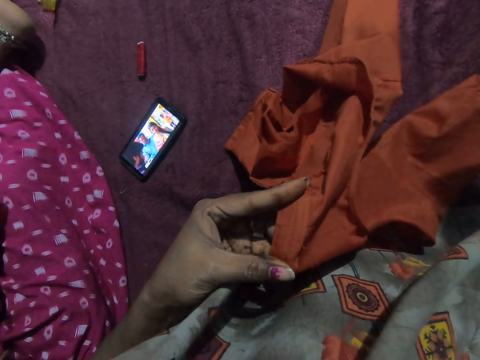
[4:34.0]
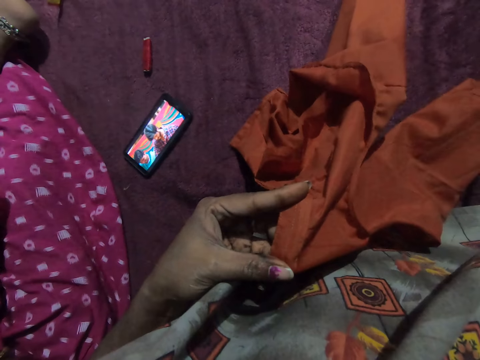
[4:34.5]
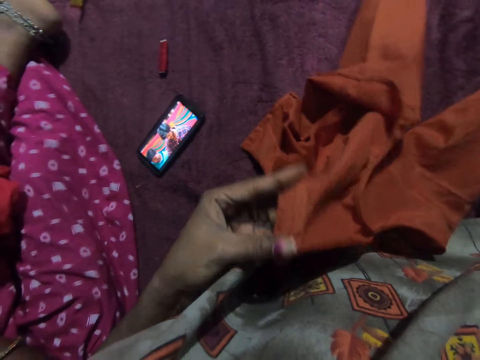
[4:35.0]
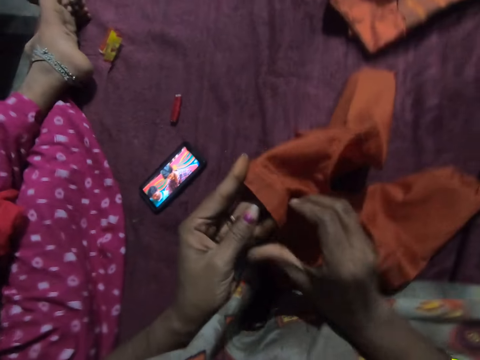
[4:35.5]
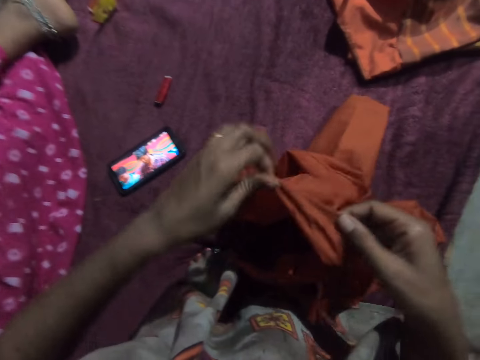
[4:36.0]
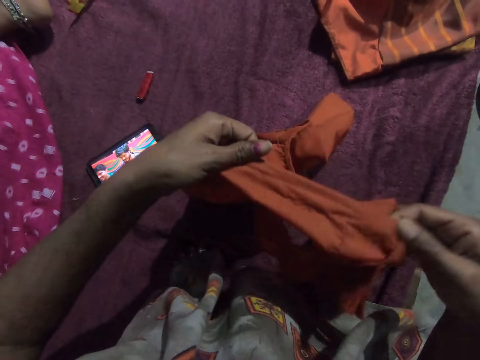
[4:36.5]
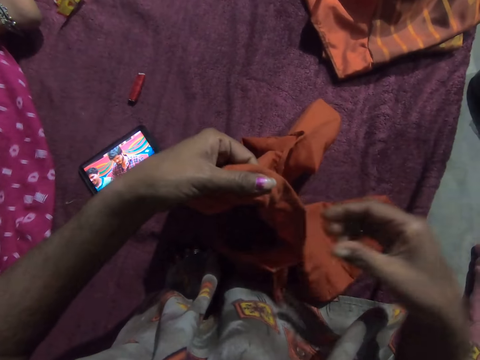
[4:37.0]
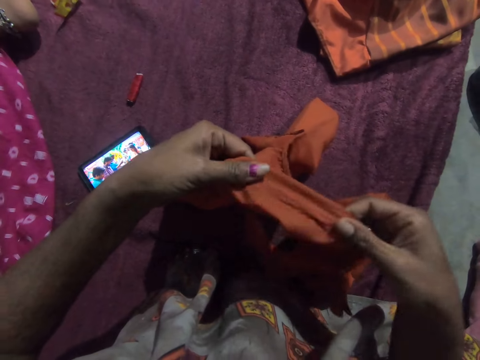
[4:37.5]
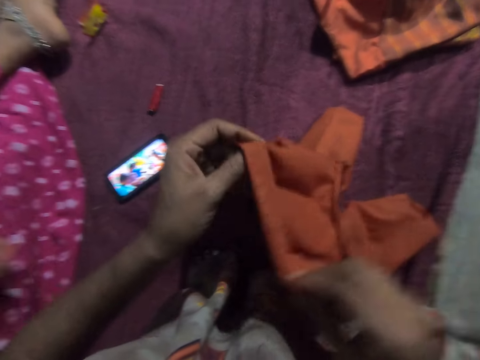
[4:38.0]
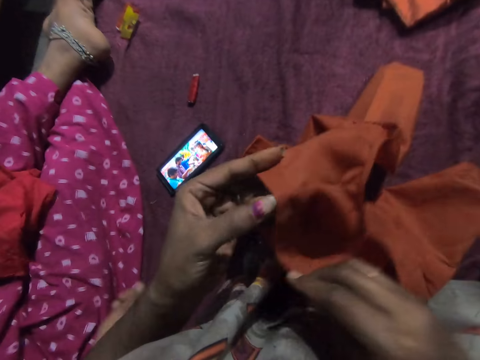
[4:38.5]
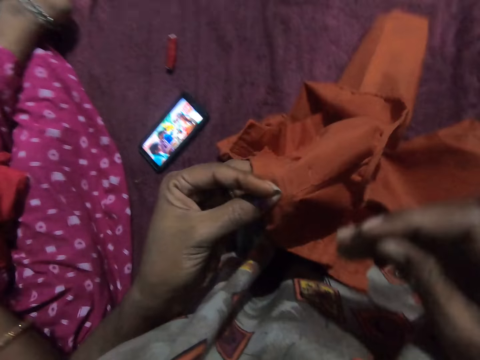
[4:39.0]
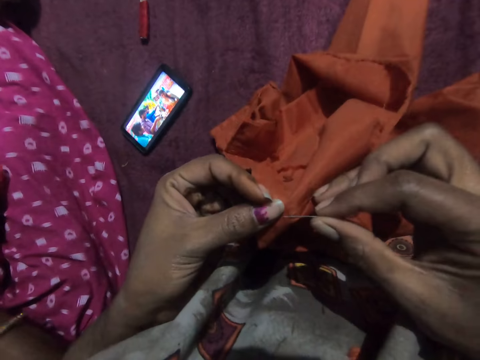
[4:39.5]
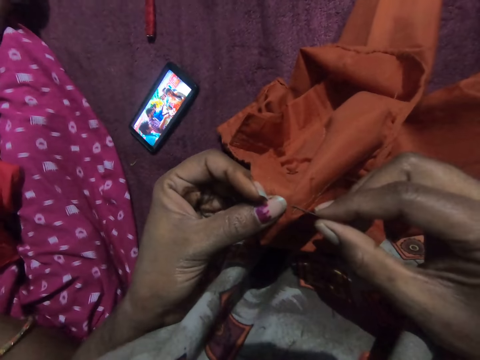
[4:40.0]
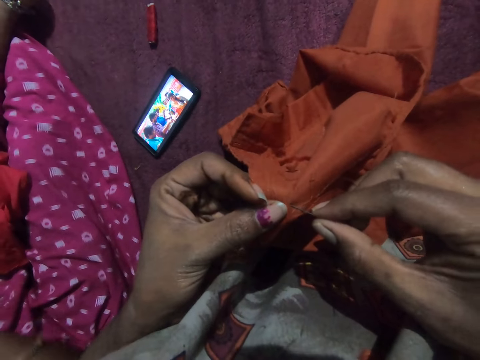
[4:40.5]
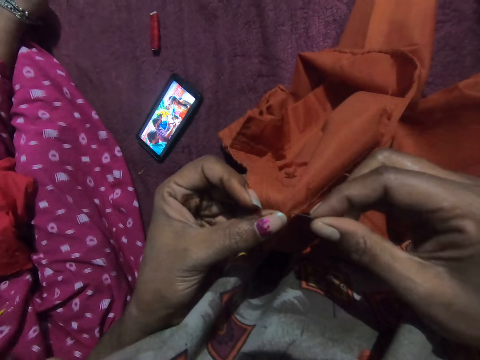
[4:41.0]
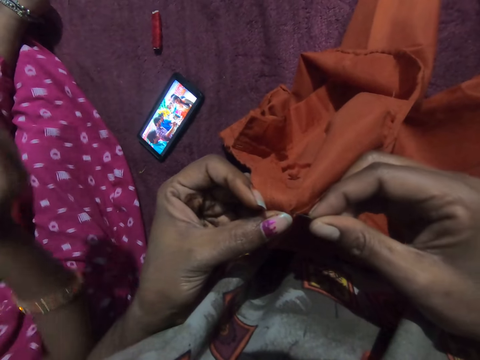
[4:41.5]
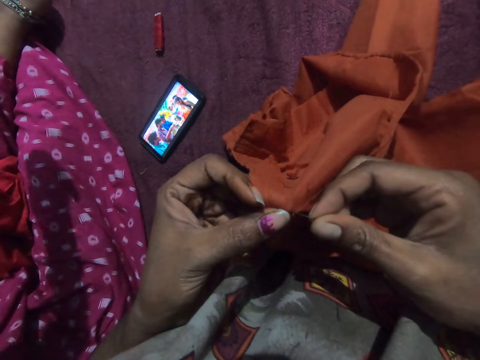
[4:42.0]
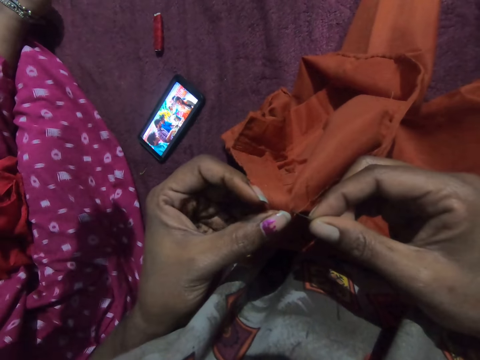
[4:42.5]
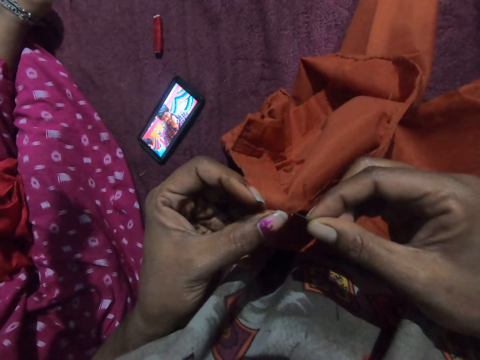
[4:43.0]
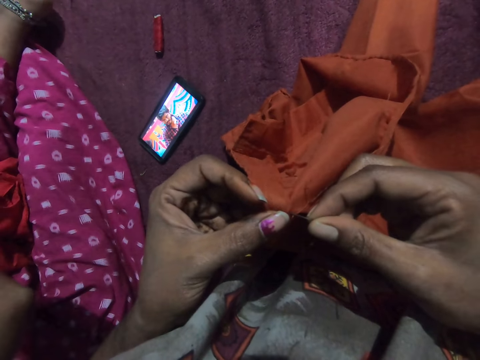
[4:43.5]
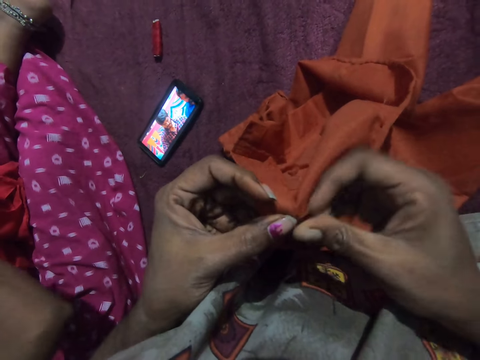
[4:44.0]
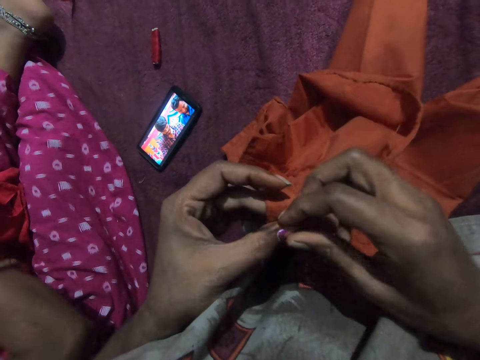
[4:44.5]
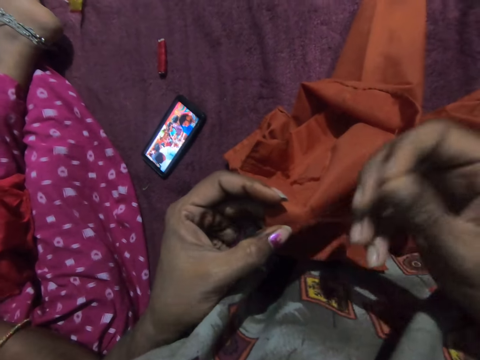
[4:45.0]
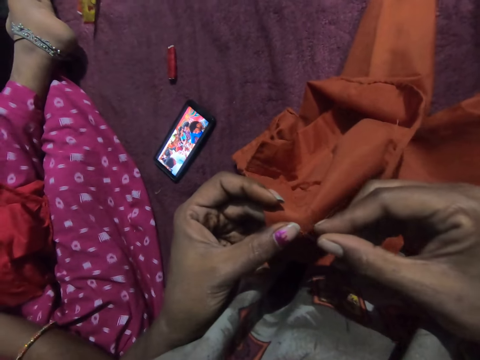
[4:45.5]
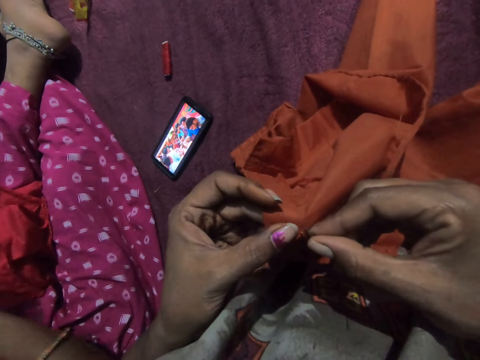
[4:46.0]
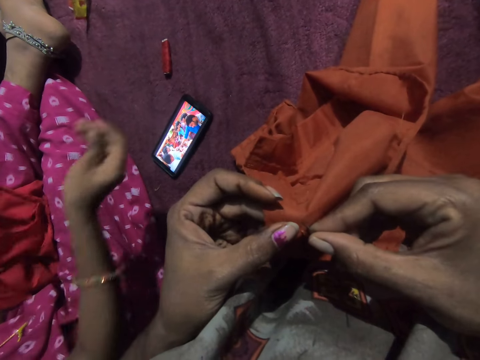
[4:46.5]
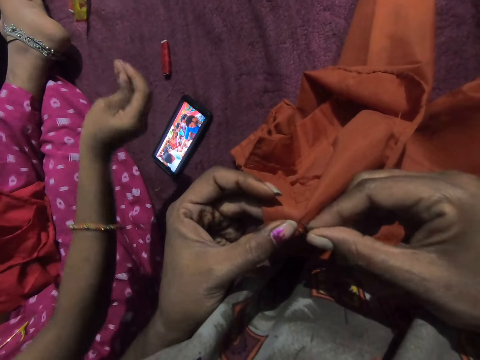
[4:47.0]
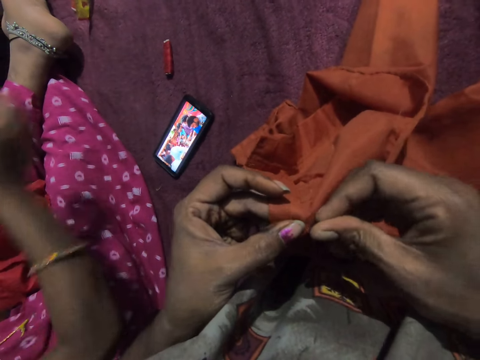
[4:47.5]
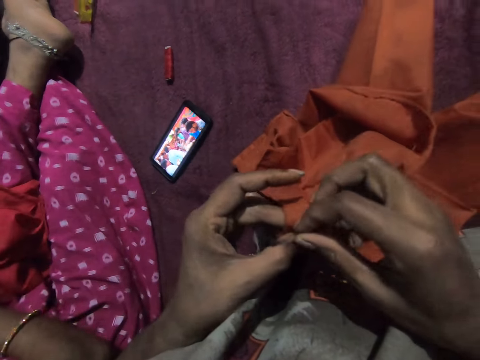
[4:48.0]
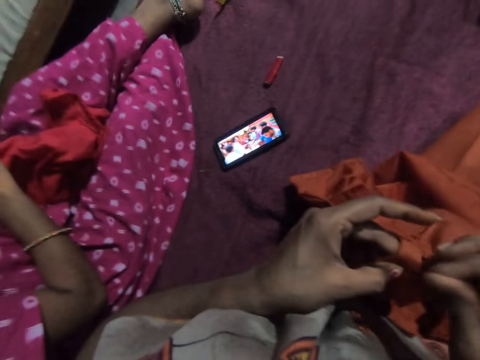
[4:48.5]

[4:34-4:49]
The camera wearer adjusts the cloth in her hands. She looks at the cloth. She stitches the cloth in her left hand with the needle and thread in her right hand.

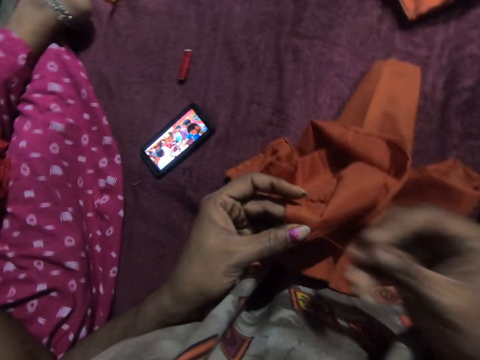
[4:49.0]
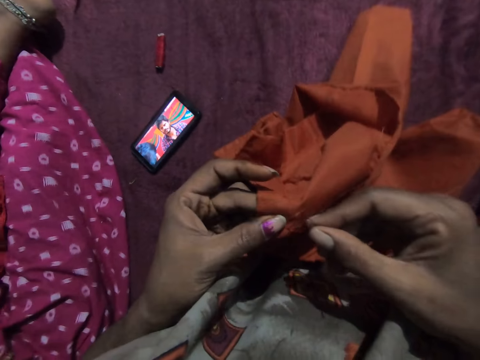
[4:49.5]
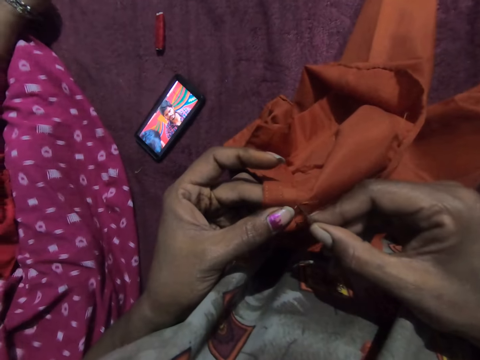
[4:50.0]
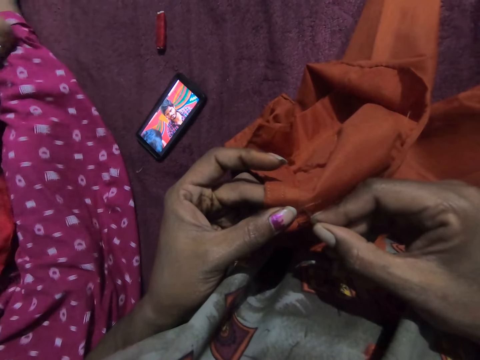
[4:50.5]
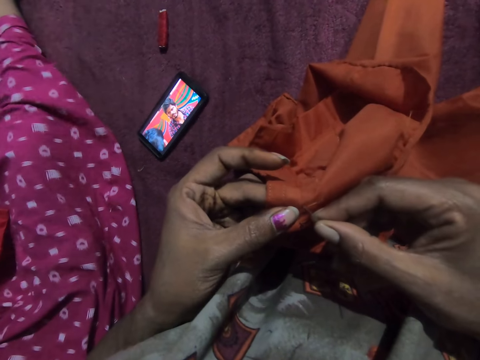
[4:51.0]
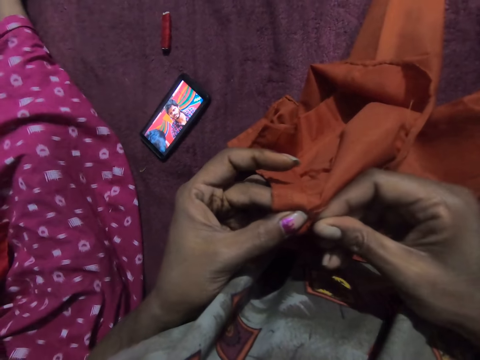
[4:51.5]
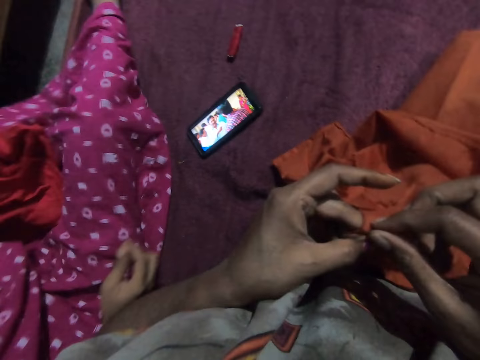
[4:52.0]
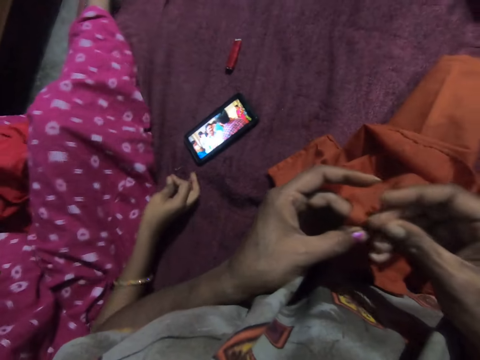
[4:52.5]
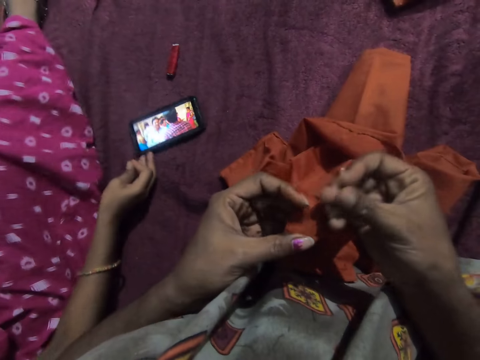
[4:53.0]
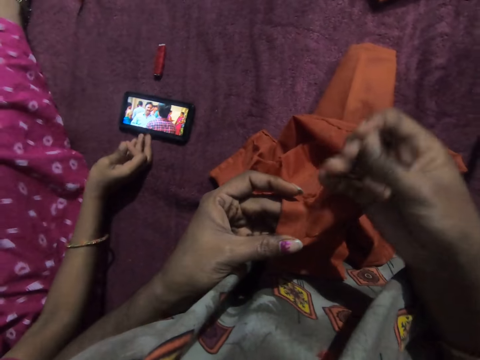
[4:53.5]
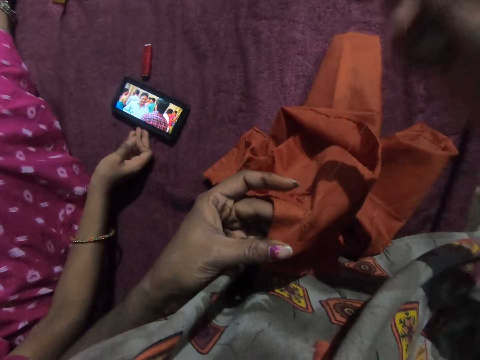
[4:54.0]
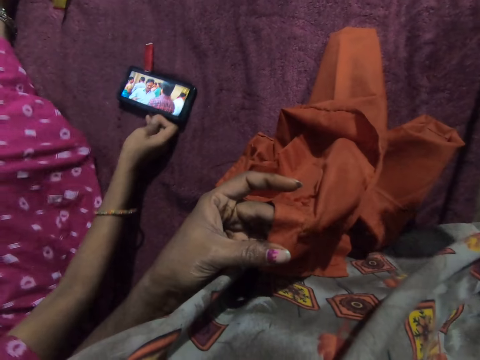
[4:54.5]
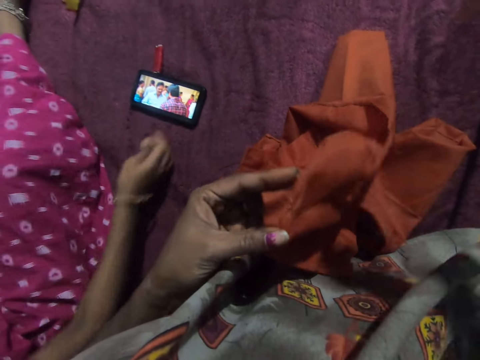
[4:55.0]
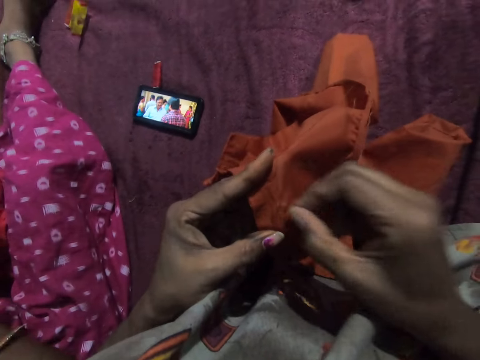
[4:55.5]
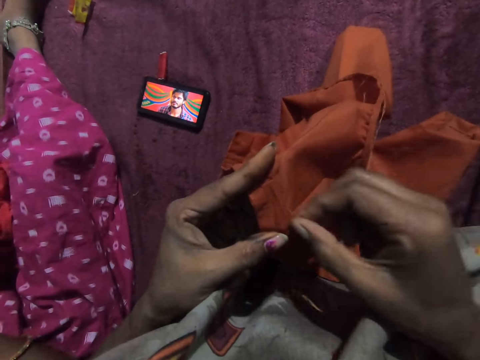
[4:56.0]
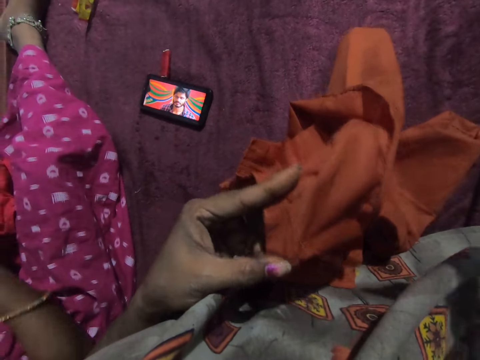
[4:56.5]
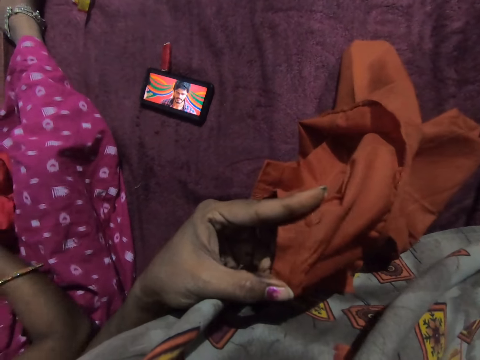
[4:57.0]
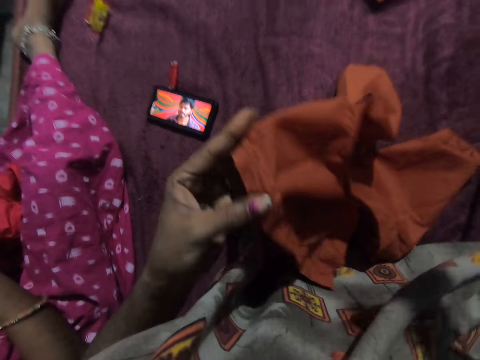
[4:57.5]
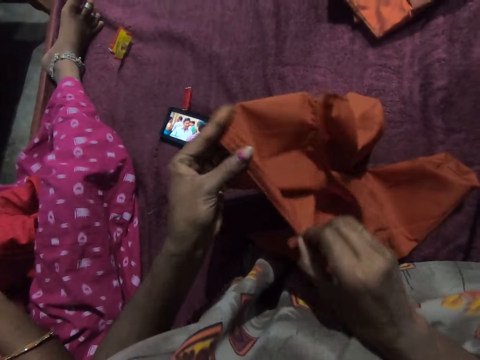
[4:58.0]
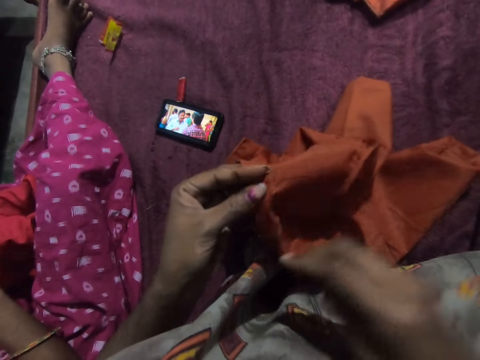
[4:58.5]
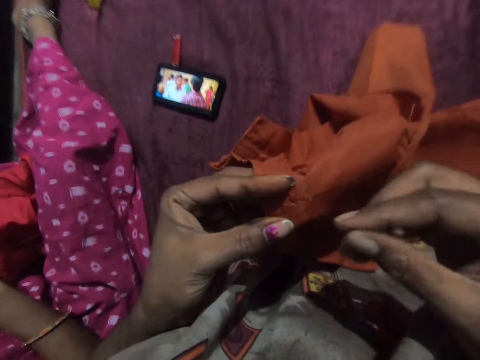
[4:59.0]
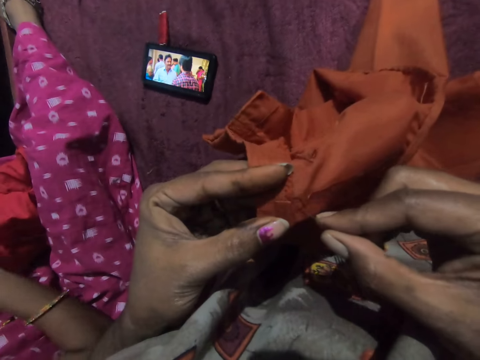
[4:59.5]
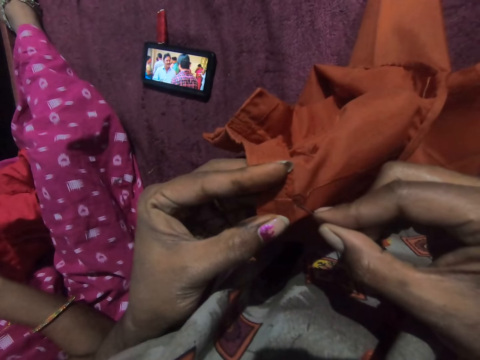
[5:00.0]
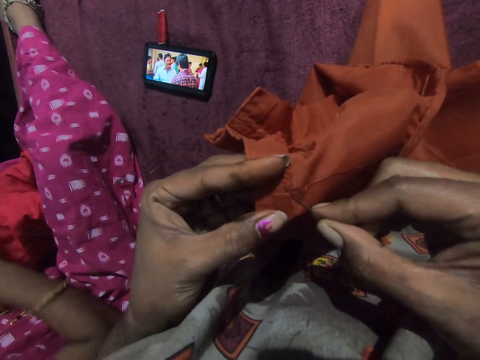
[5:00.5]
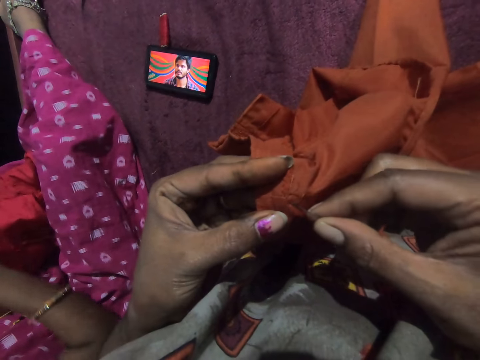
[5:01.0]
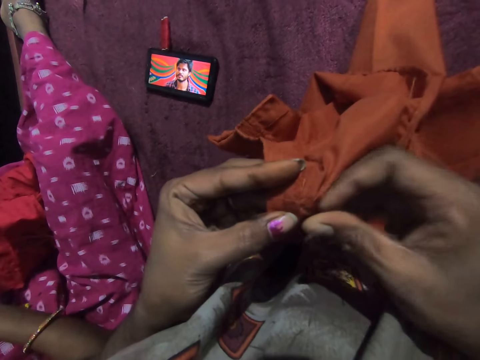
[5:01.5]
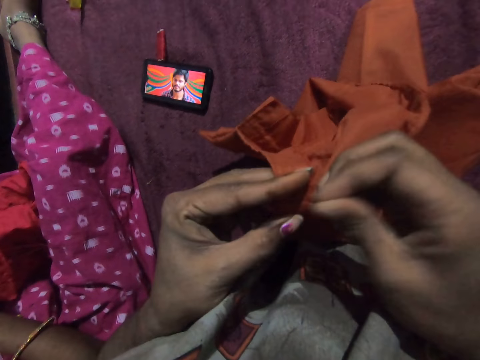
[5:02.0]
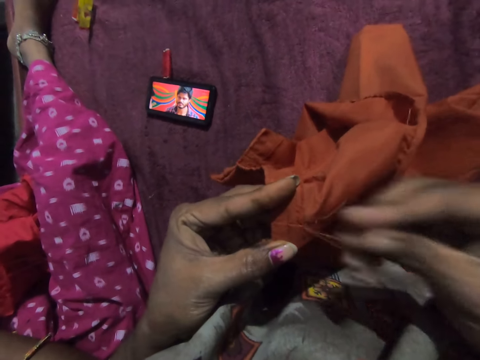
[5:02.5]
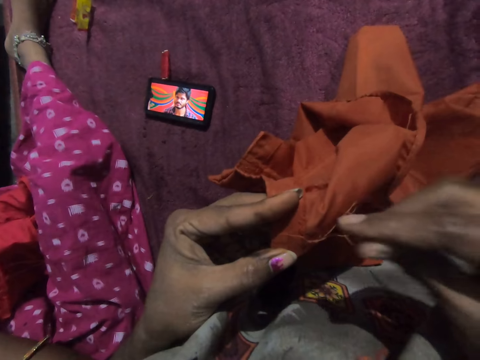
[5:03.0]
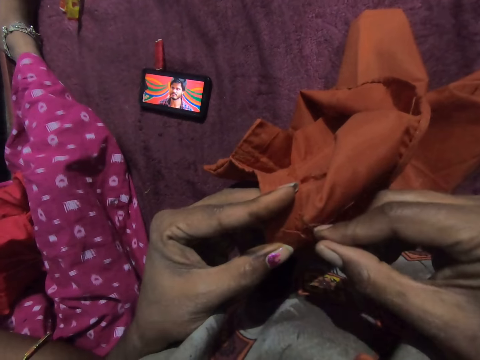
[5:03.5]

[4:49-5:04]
The woman adjusts a mobile phone on a mattress with her right hand. The camera wearer holds the cloth with both hands. She sews the cloth in her left hand with the needle in her right hand.
